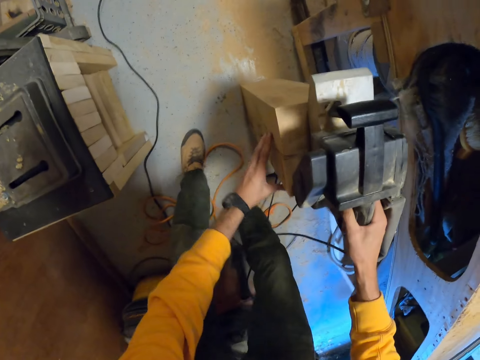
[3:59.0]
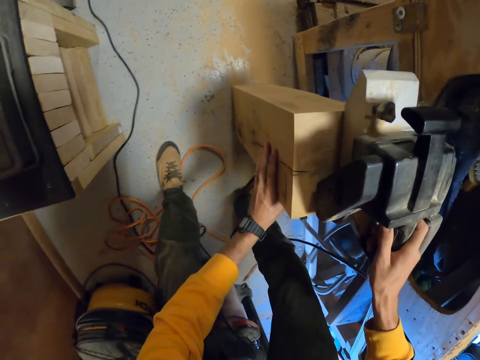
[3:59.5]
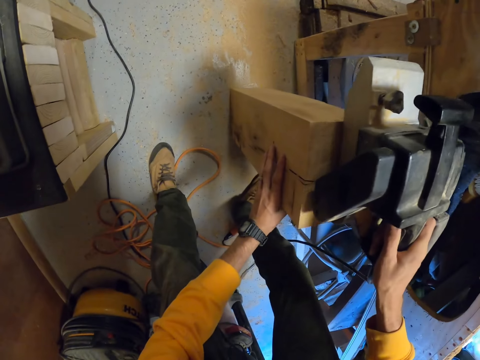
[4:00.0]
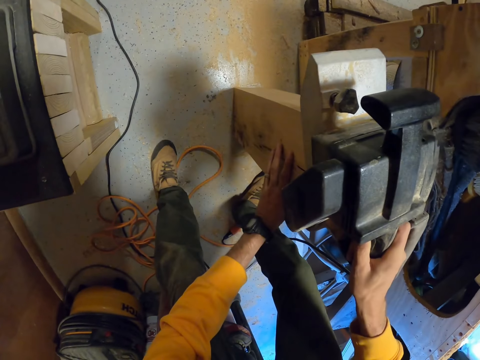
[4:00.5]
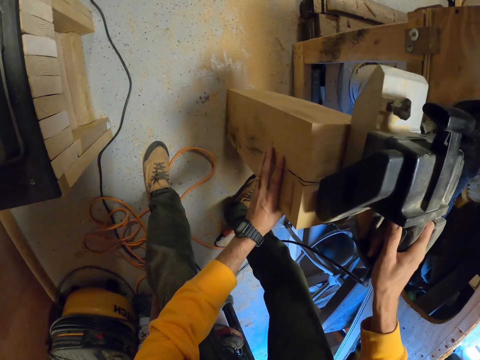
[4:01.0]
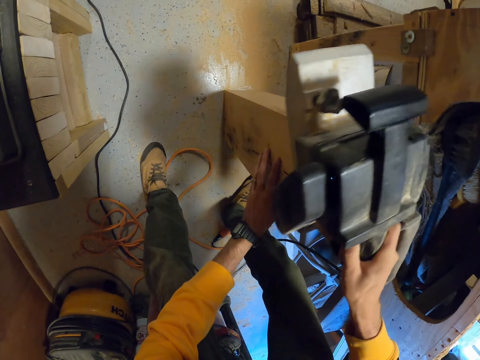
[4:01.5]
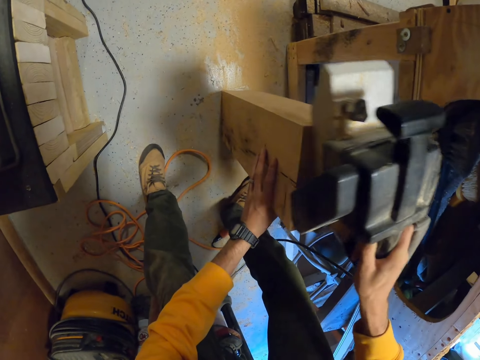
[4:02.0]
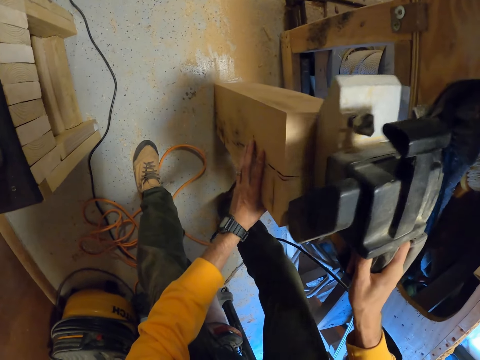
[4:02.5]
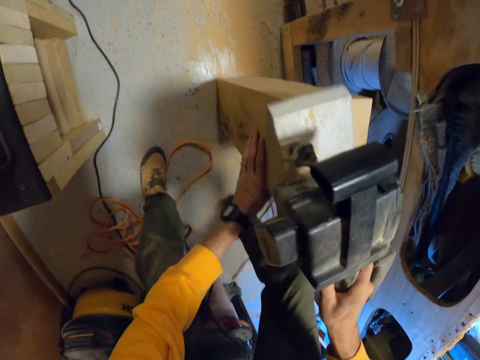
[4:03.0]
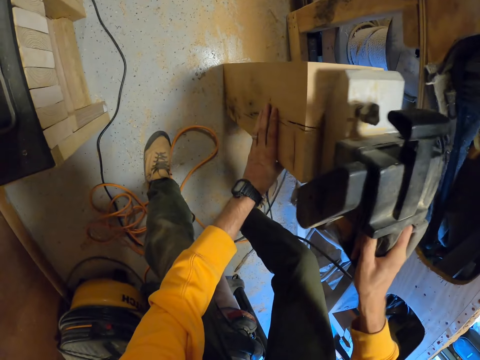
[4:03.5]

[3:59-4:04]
The camera wearer sands wood.

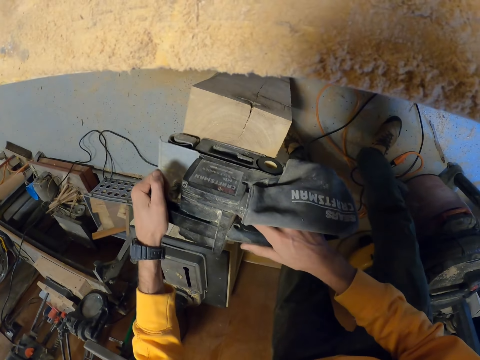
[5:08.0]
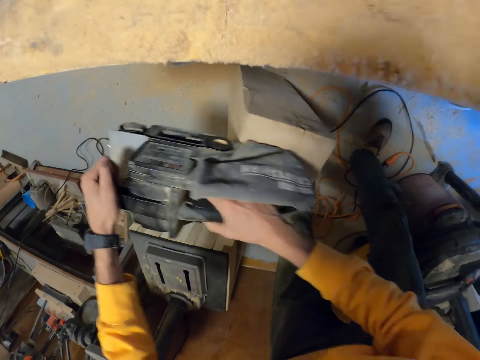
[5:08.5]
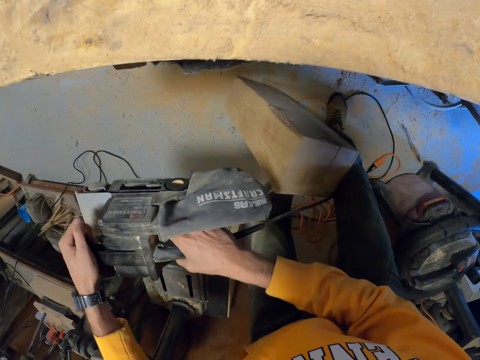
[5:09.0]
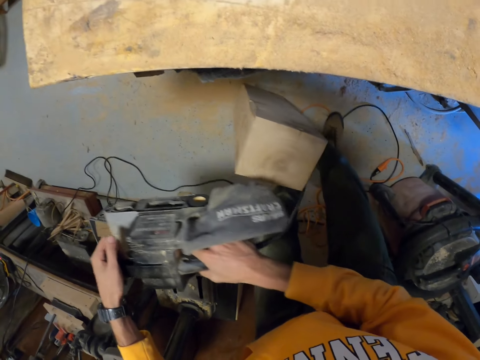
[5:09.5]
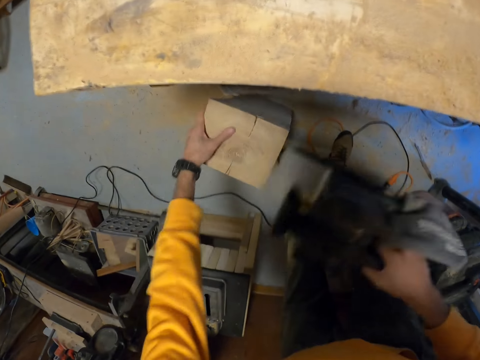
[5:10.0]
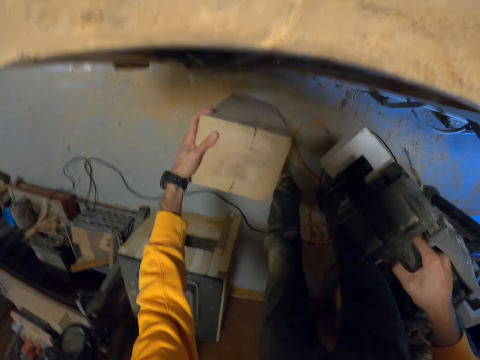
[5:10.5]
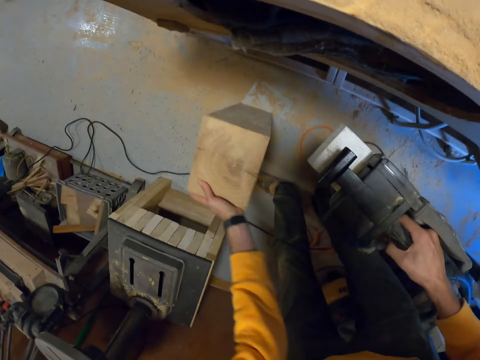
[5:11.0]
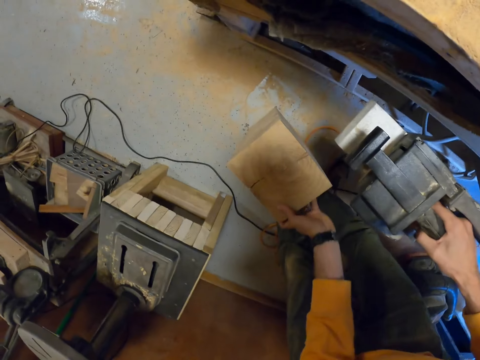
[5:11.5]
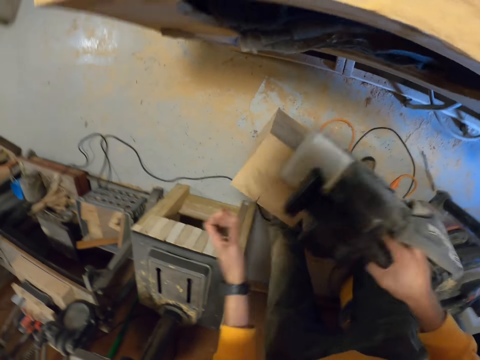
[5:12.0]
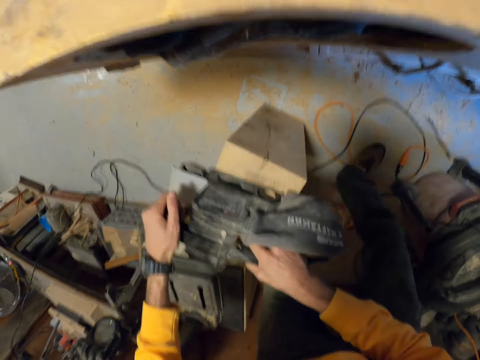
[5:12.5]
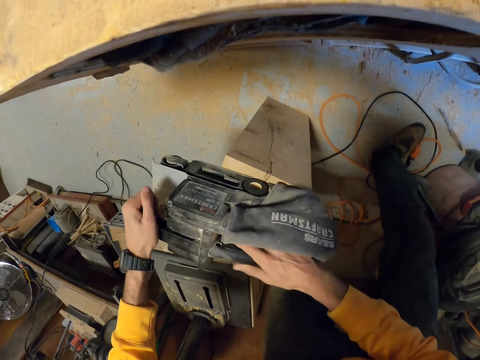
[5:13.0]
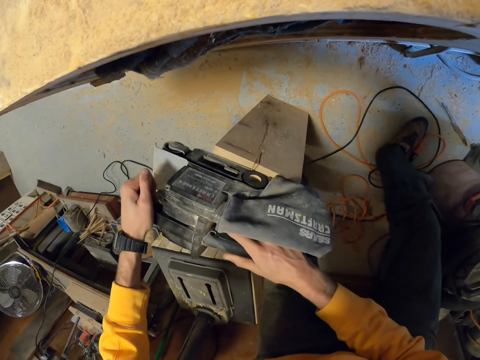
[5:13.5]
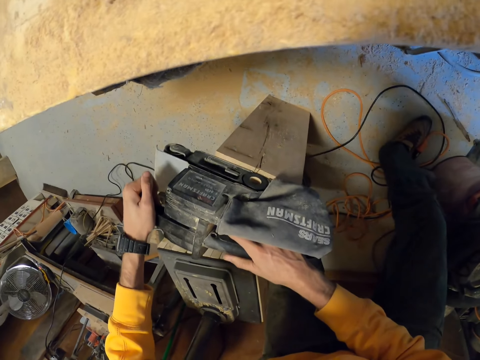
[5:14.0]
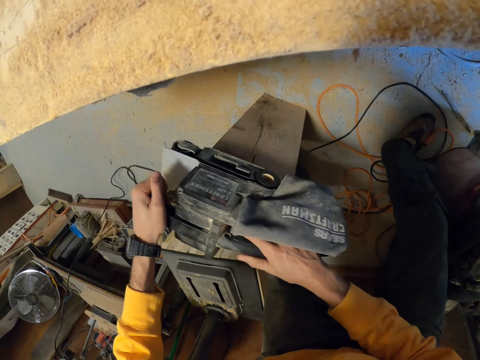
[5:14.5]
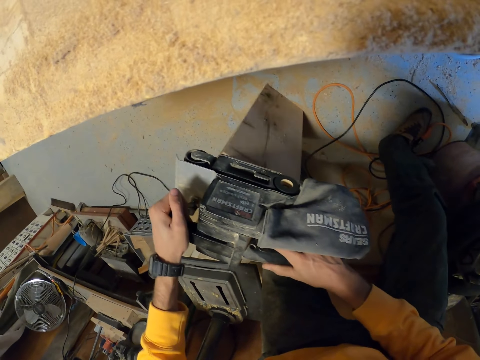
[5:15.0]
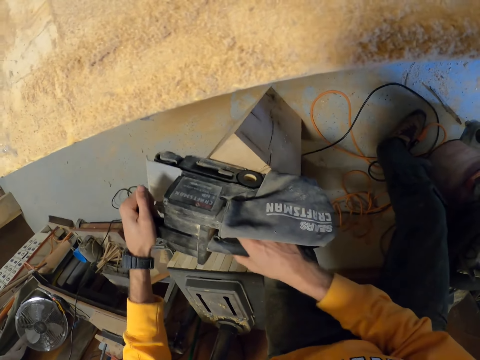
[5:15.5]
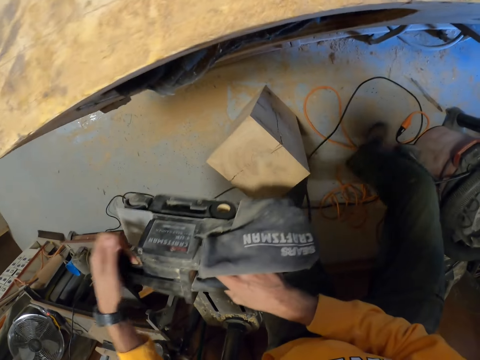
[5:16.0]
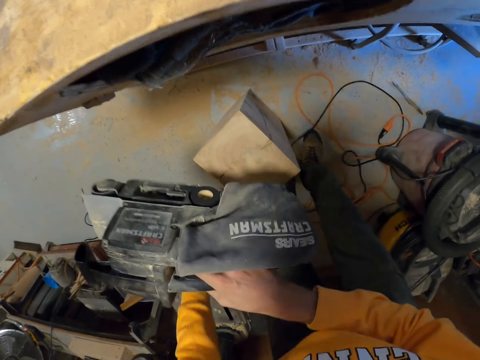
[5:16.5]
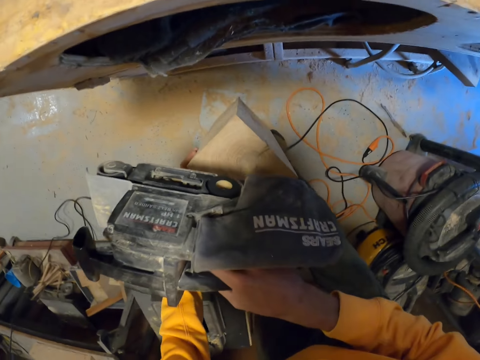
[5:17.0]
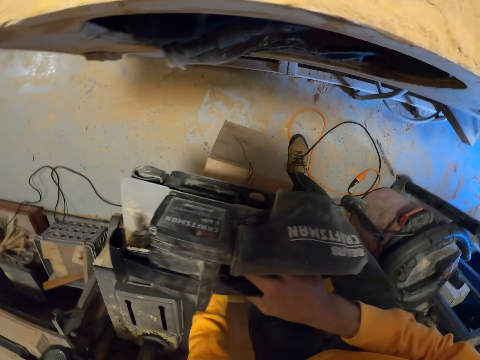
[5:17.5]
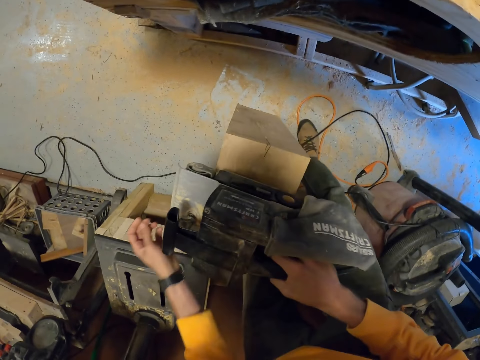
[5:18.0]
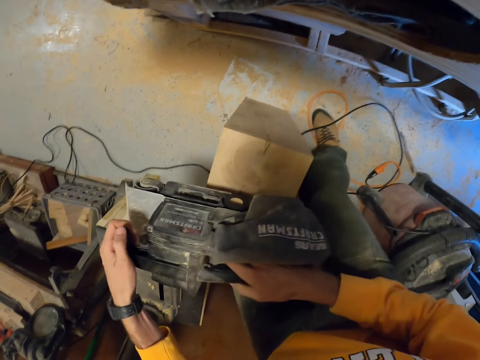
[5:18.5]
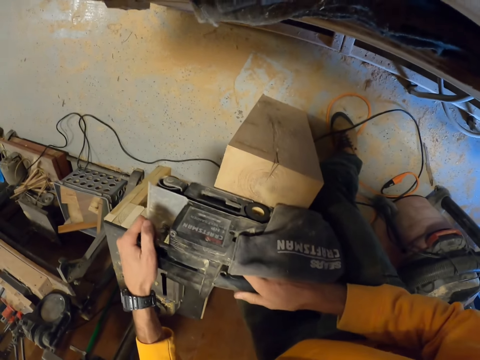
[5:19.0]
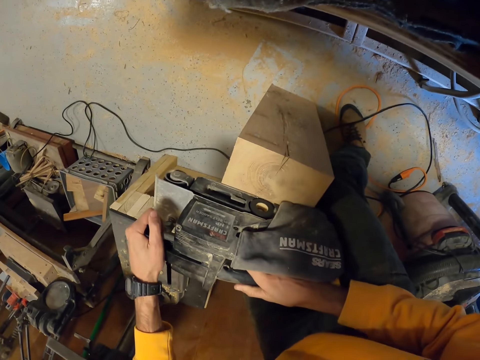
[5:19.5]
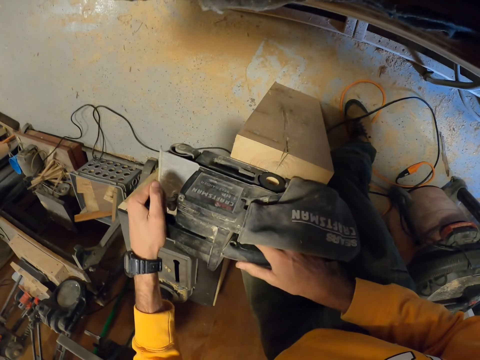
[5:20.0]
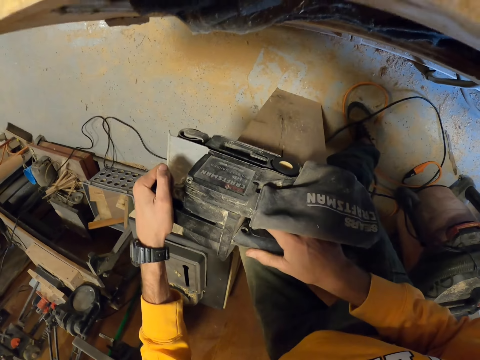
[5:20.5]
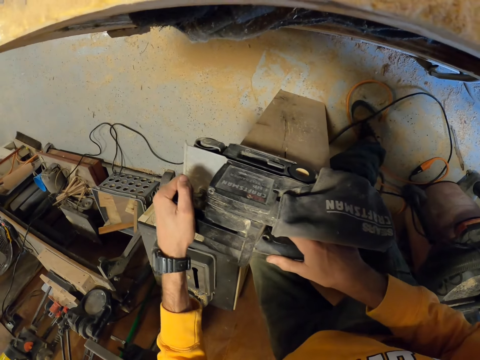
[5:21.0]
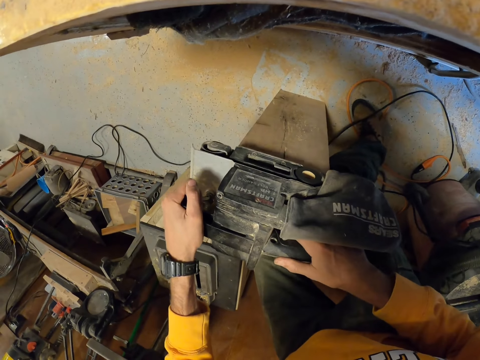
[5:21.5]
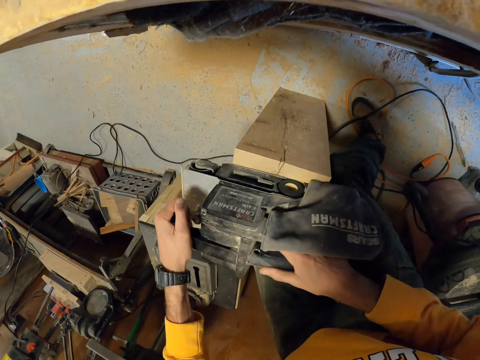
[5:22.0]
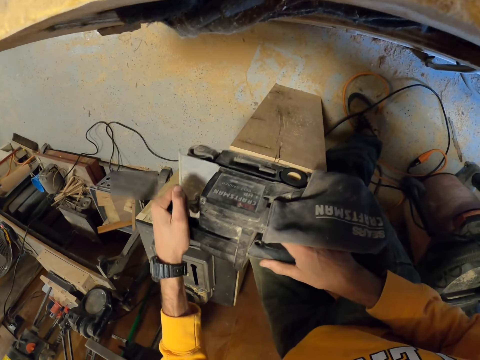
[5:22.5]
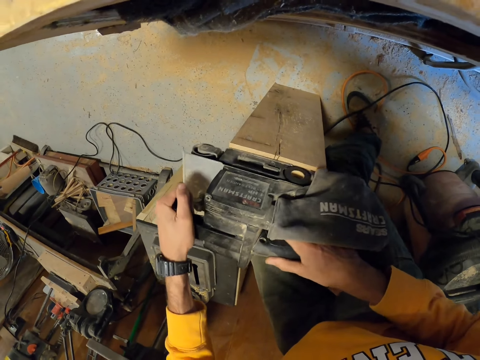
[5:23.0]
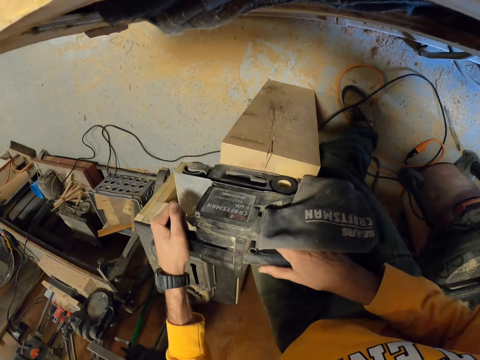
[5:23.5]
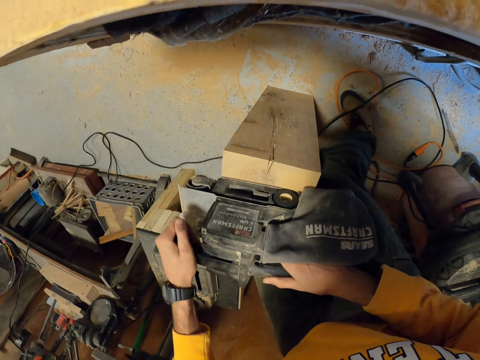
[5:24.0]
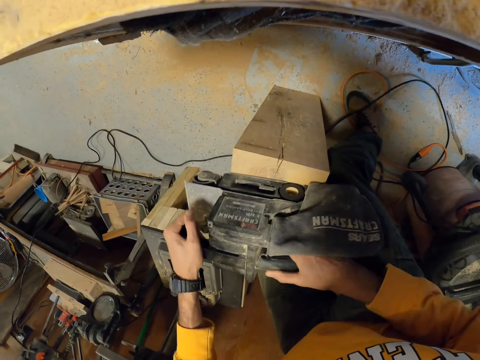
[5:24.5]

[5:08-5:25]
The camera wearer removes the sander from the wood block. He adjusts the structural timber or wood block on the floor with his hand. He places the belt sander on the timber. He smoothens the timber with the belt sander. He holds the sander. He moves the wood block. He smoothens the wood block.
